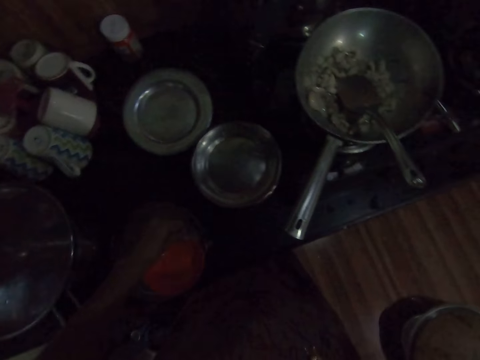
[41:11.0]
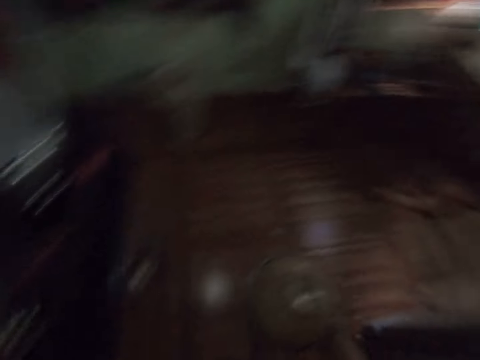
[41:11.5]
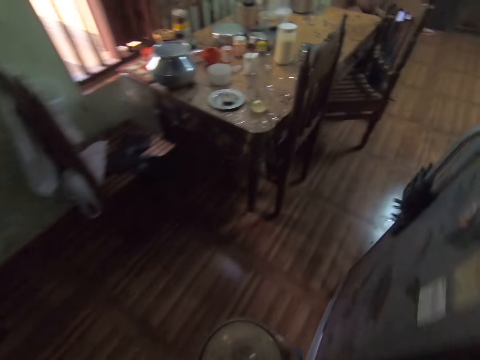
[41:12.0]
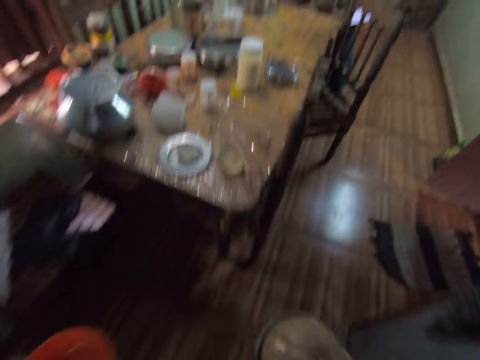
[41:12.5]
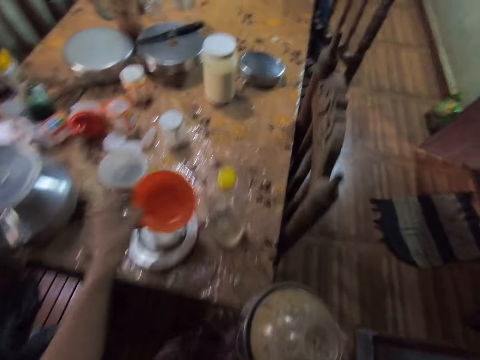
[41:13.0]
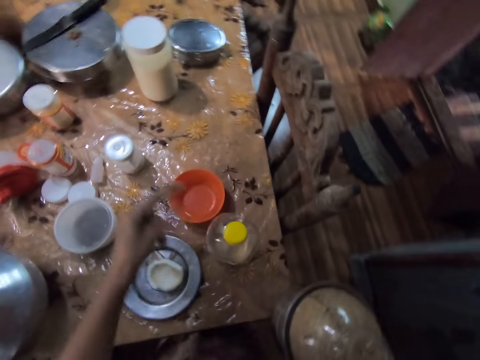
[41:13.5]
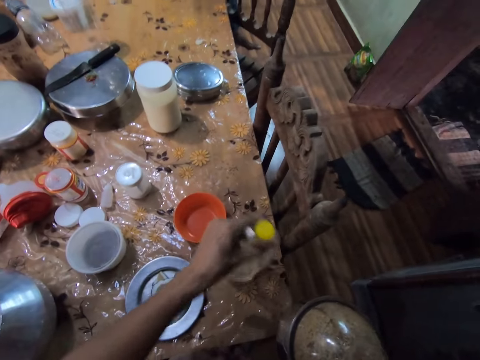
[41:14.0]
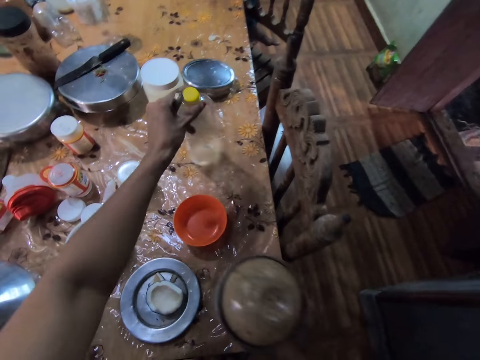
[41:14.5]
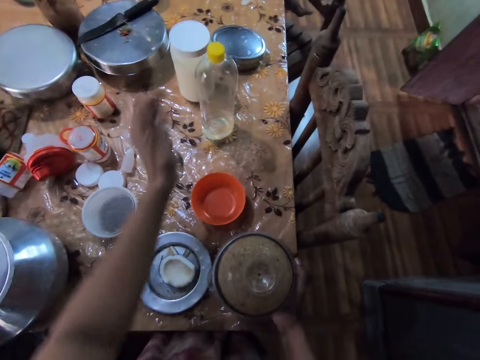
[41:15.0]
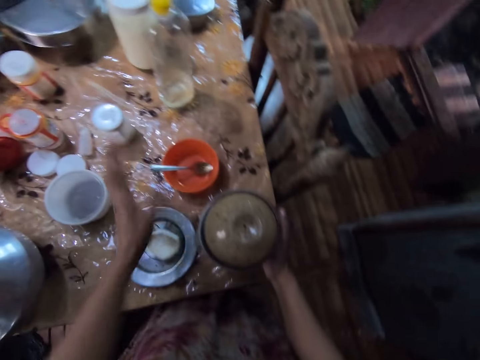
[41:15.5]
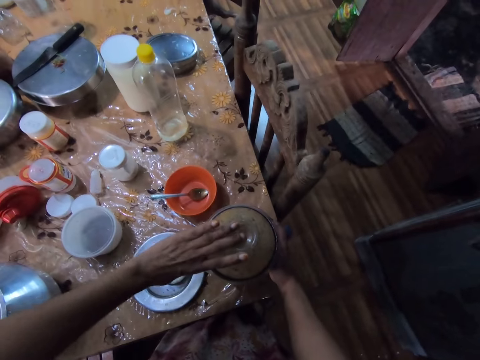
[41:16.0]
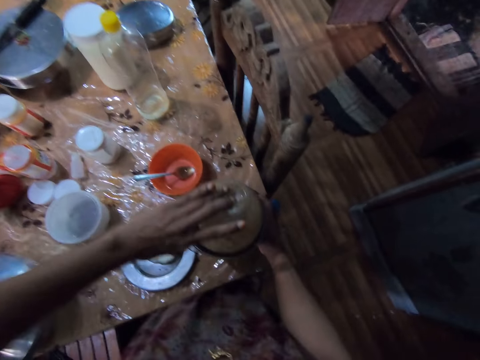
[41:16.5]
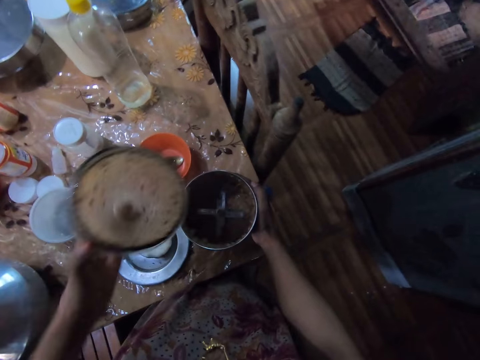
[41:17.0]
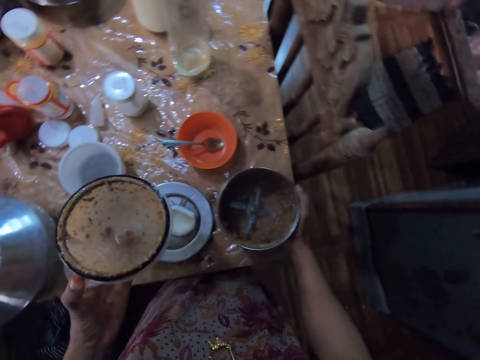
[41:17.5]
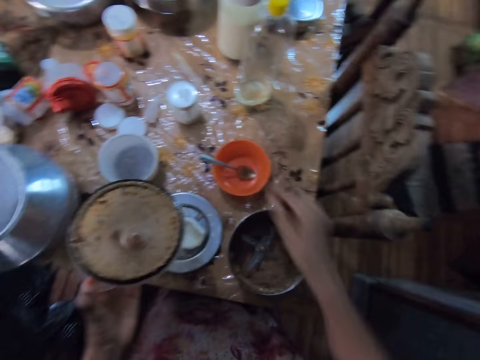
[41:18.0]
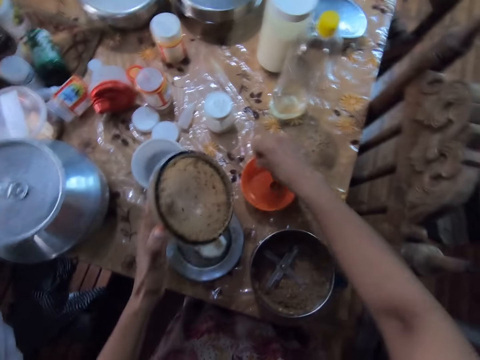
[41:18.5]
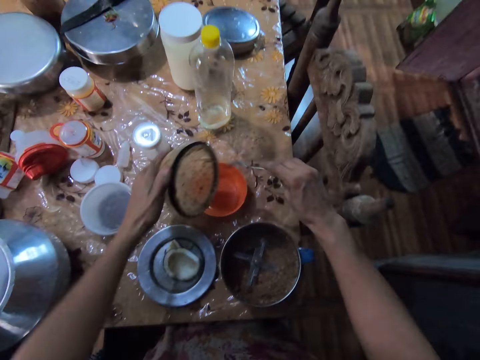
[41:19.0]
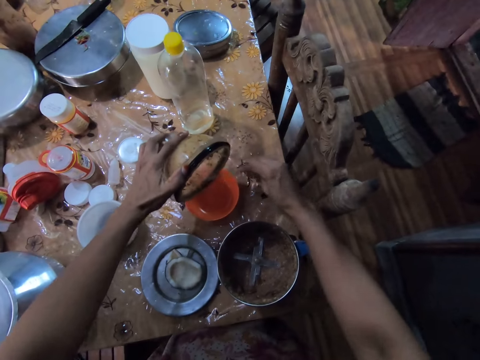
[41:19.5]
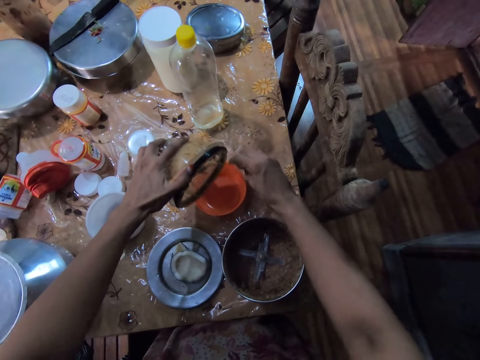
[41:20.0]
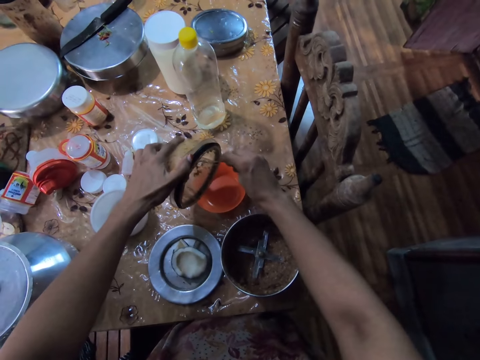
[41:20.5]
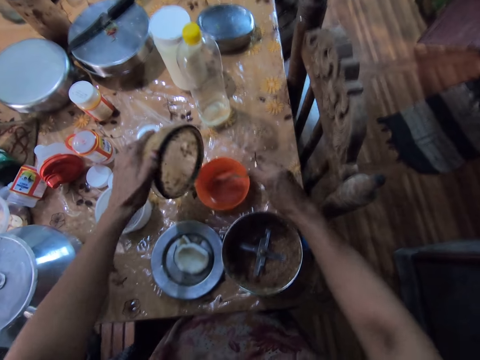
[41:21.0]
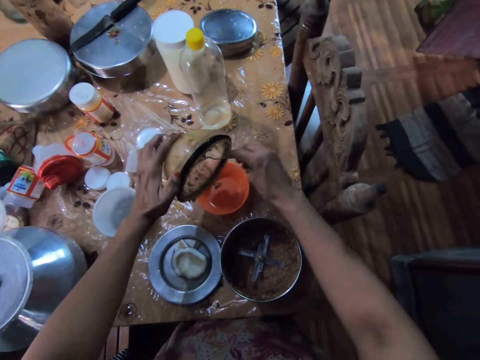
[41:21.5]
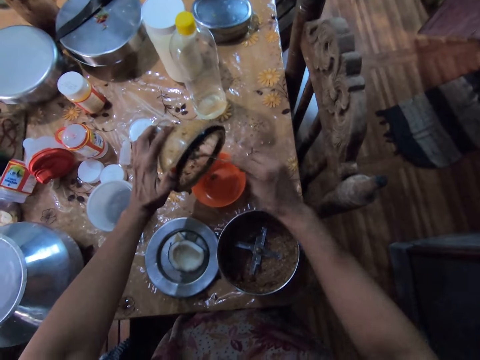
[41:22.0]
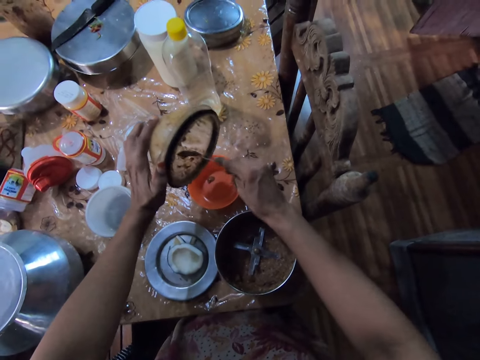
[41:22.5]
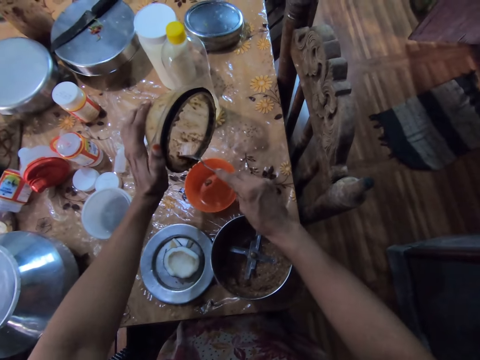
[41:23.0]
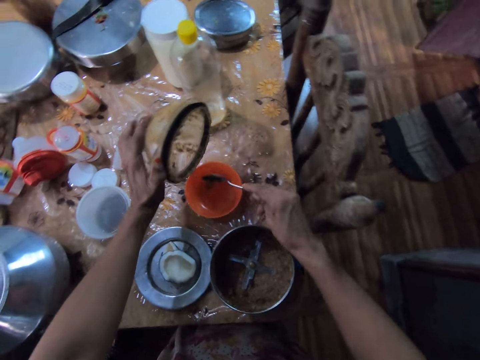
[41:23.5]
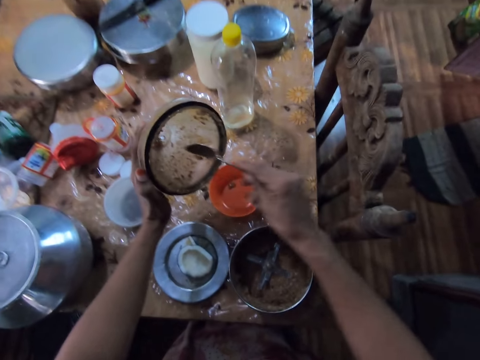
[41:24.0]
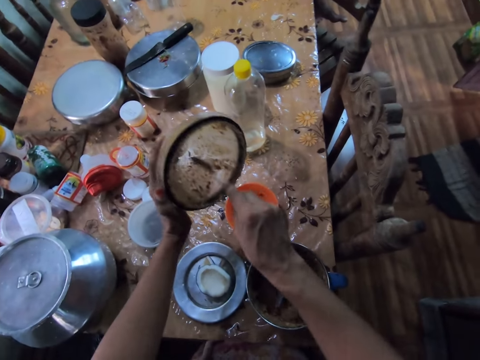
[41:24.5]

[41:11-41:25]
The camera wearer drops the plate in her left hand on the counter top. She walks towards the dining table. She drops the plate in her left hand on the dining table. She adjusts the position of a bottle on the dining table with her left hand. She drops the mixer grinder in her right hand on the dining table. She drops the spoon in her left hand in the plate on the dining table. She opens the mixer grinder on the dining table with both hands. She takes the spoon in the plate with her right hand. She transfers the veggies from the mixer grinder cover to the plate on the dining table with the spoon in her right hand.

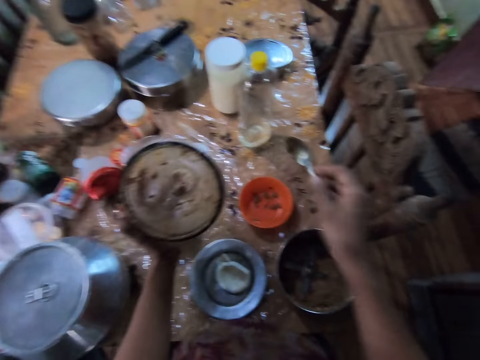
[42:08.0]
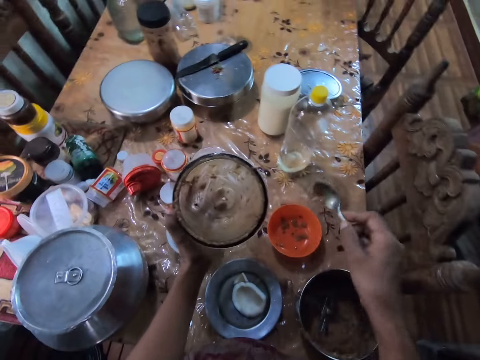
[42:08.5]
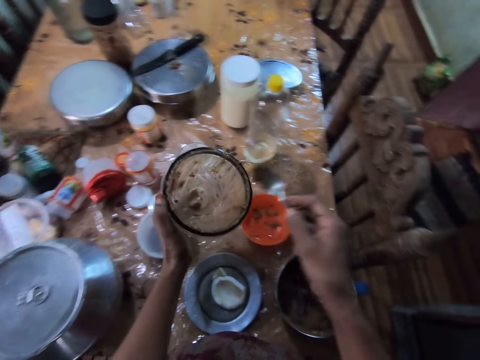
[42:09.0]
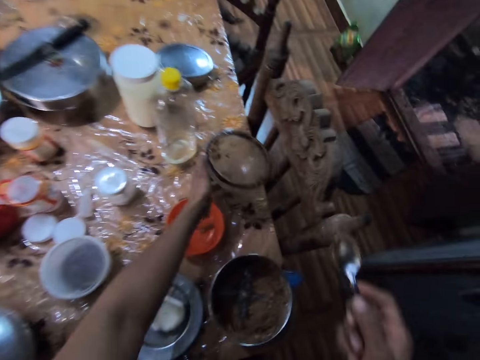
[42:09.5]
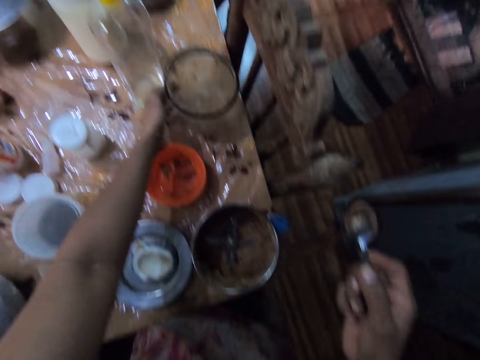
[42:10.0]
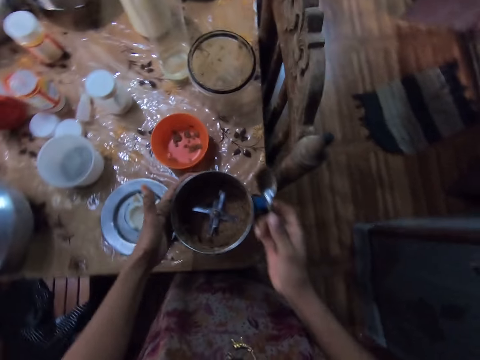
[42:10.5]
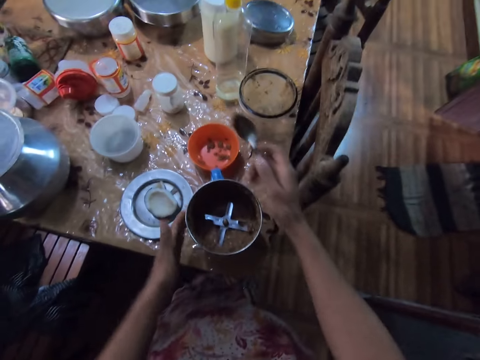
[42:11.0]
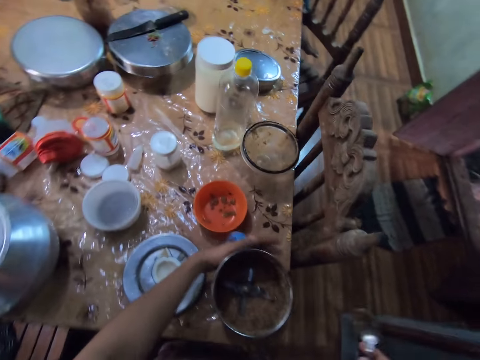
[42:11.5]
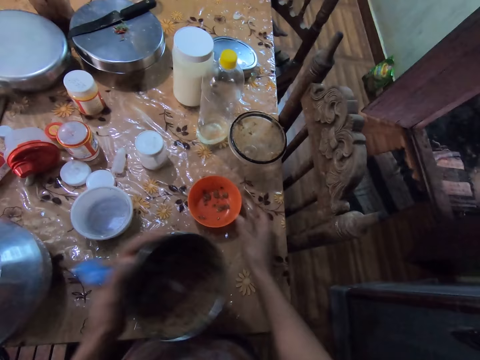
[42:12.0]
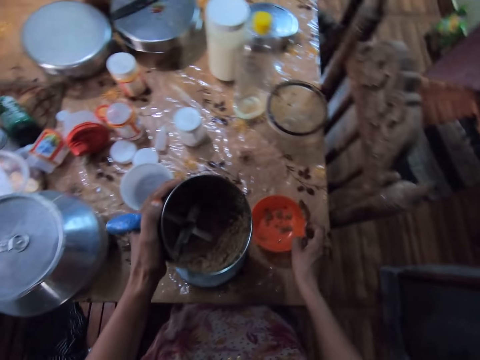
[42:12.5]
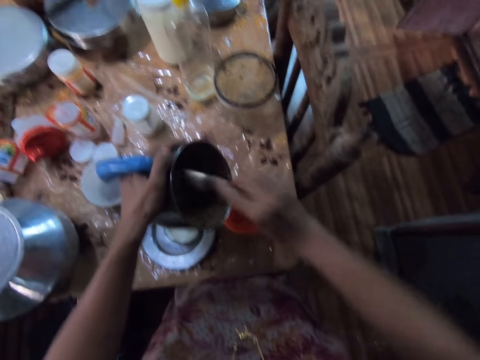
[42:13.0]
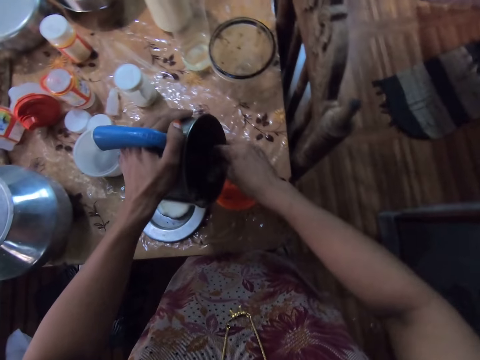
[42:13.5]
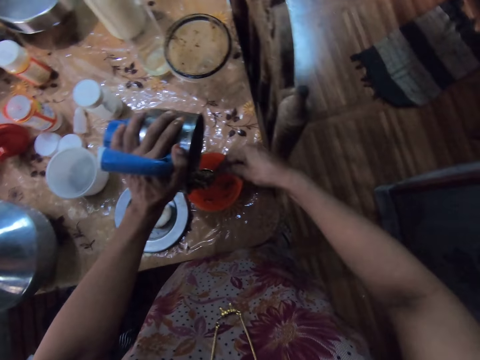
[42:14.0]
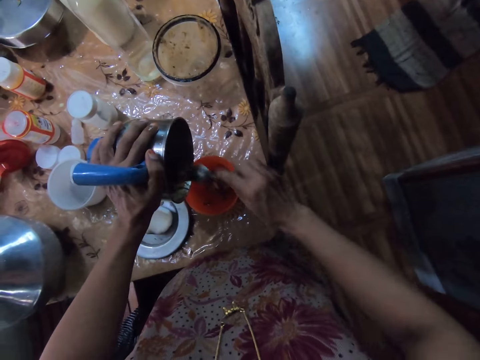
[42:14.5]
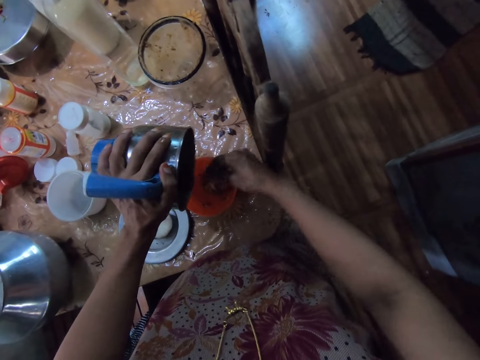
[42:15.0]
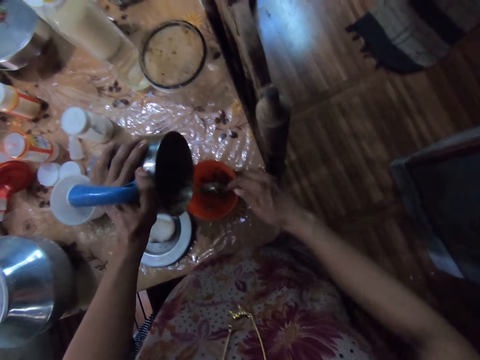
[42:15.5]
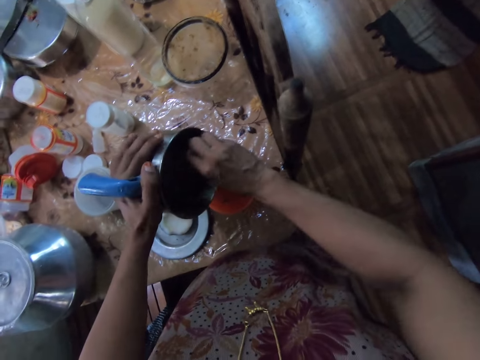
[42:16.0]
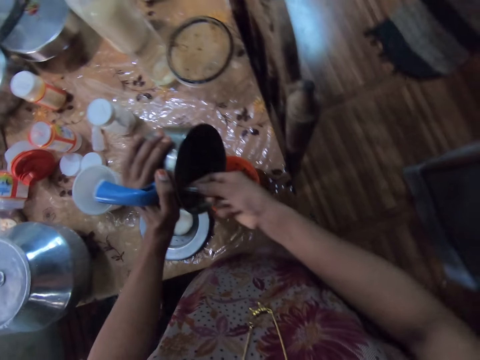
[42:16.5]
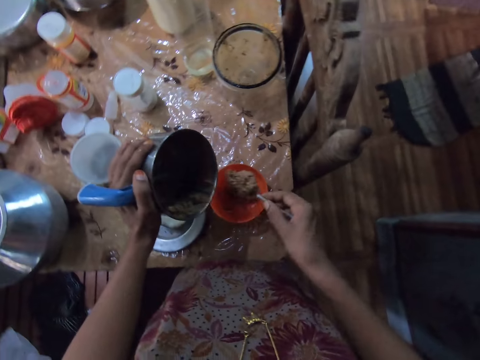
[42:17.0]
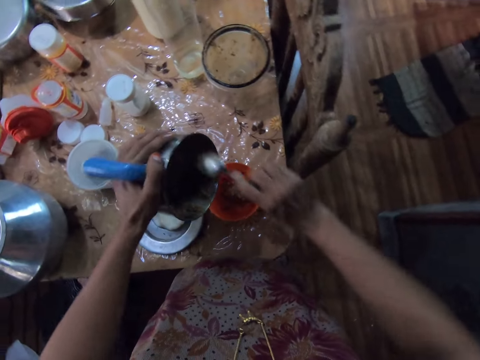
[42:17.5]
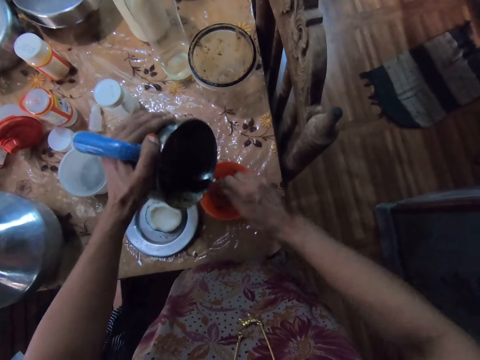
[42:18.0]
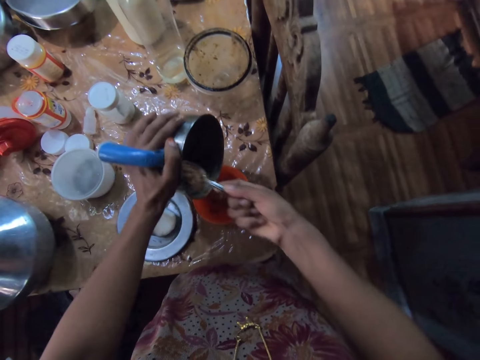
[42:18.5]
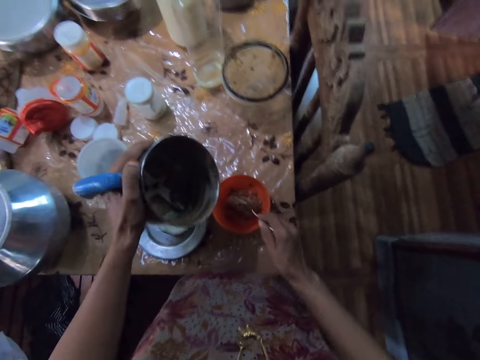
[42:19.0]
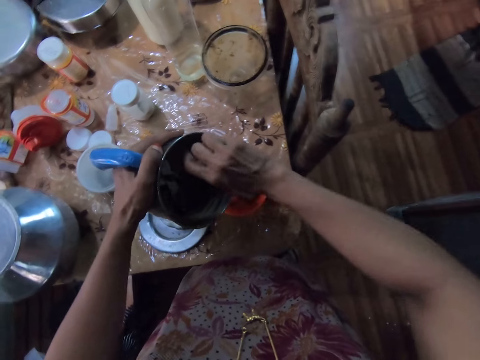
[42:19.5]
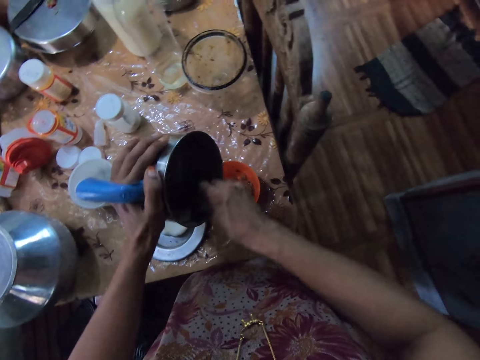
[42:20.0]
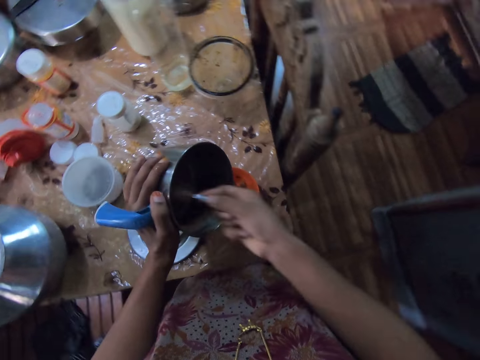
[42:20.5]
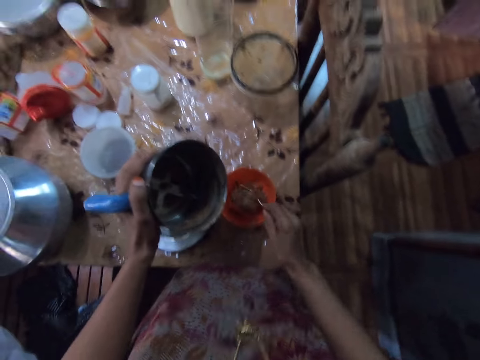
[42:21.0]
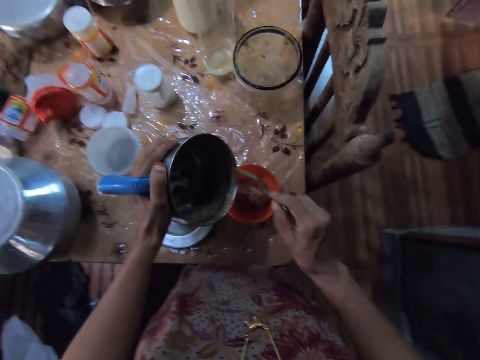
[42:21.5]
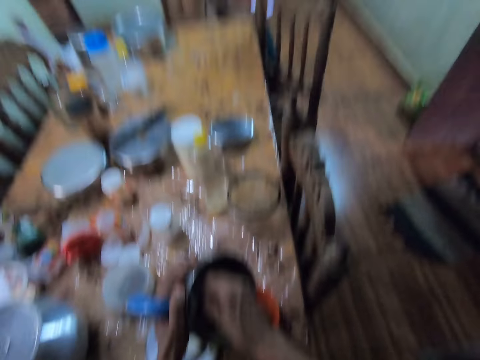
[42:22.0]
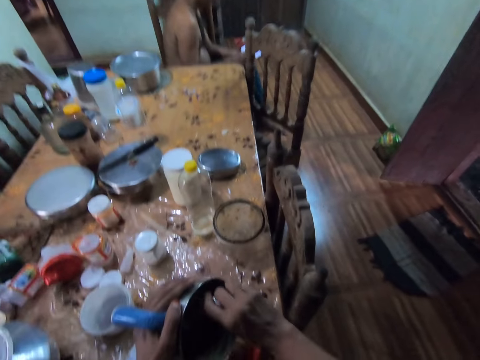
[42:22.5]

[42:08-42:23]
The camera wearer drops the mixer grinder cover in her left hand on the dining table. She adjusts the mixer grinder on the dining table with both hands. She rotates the container. She carries the mixer grinder from the dining table with her left hand. She adjusts the plate on the dining table with her right hand. She transfers the veggies from the mixer grinder cover to the plate on the dining table with the spoon in her right hand.
